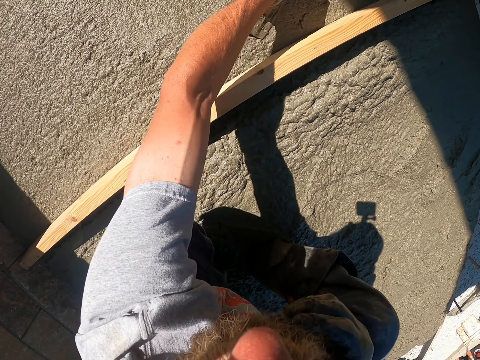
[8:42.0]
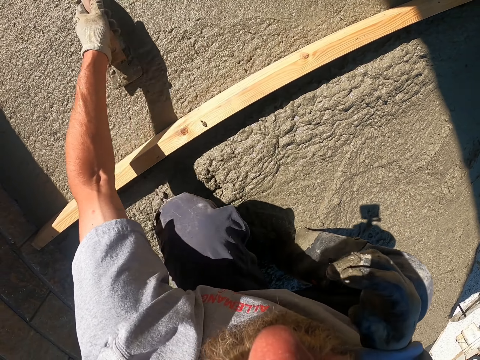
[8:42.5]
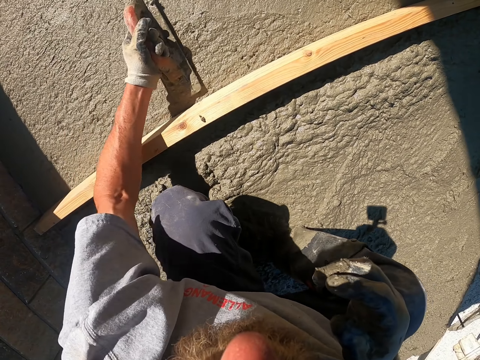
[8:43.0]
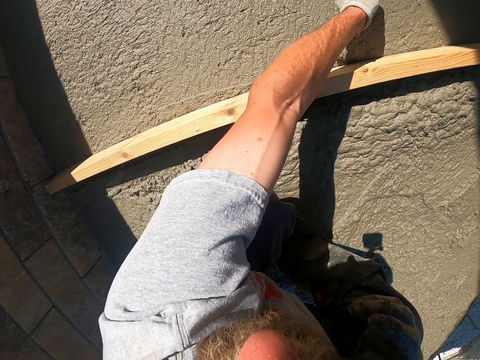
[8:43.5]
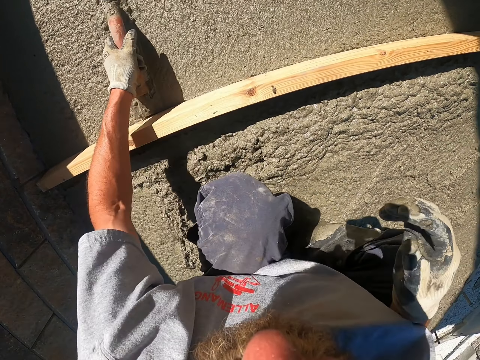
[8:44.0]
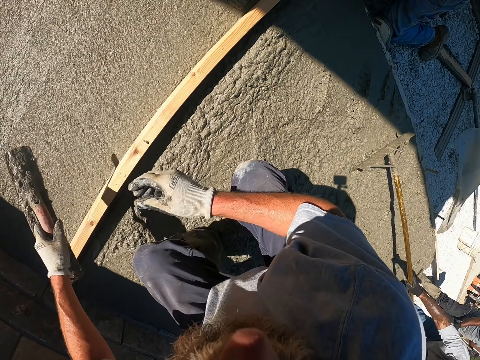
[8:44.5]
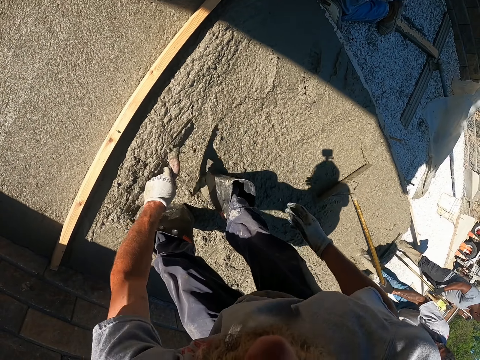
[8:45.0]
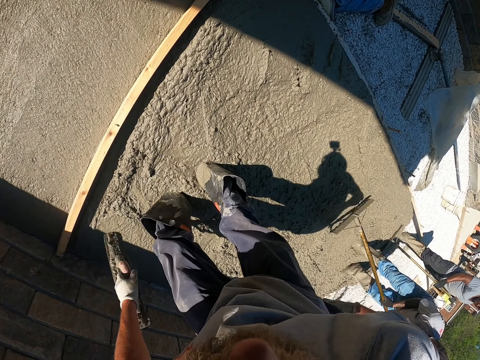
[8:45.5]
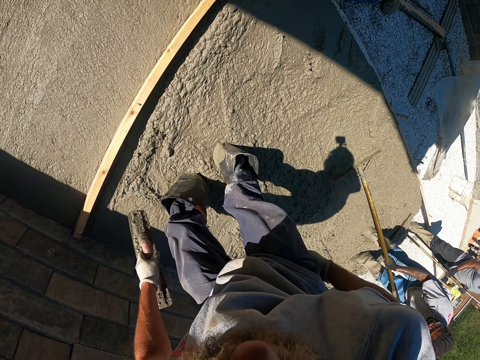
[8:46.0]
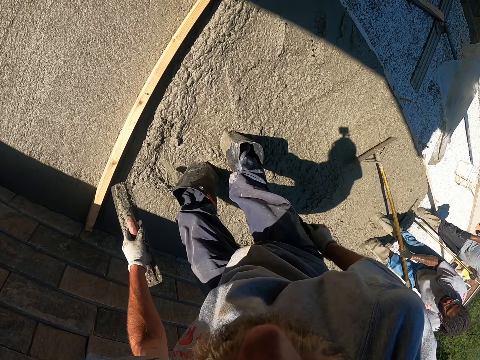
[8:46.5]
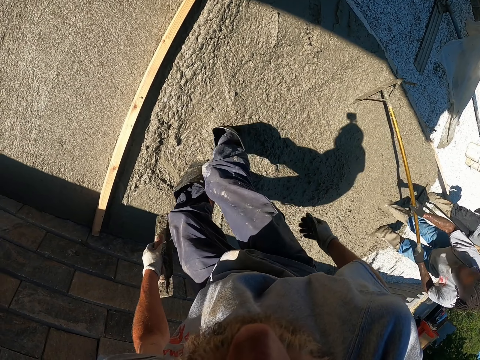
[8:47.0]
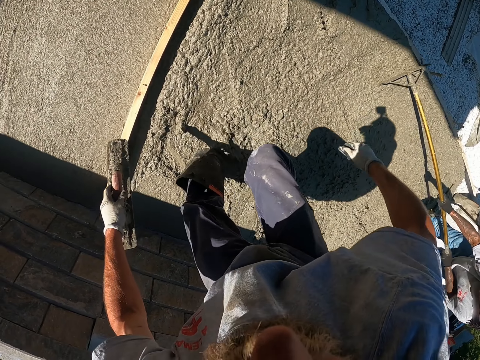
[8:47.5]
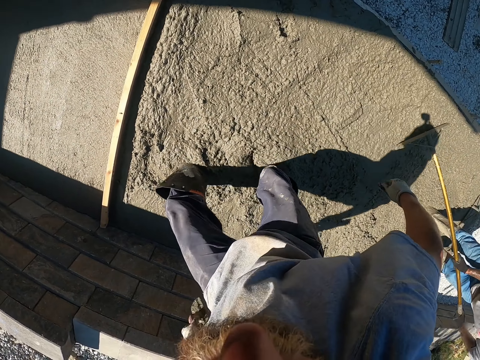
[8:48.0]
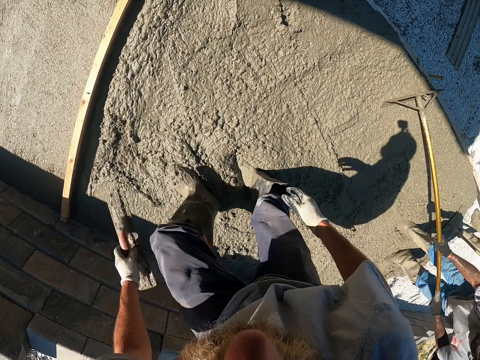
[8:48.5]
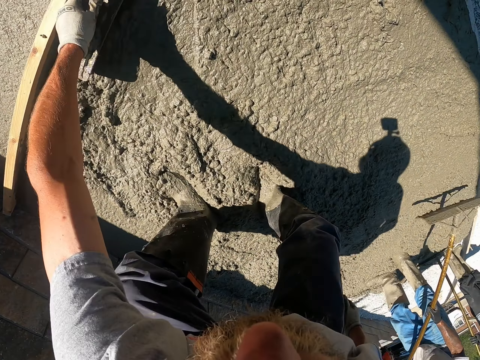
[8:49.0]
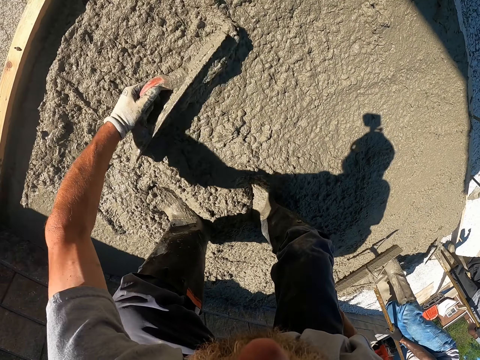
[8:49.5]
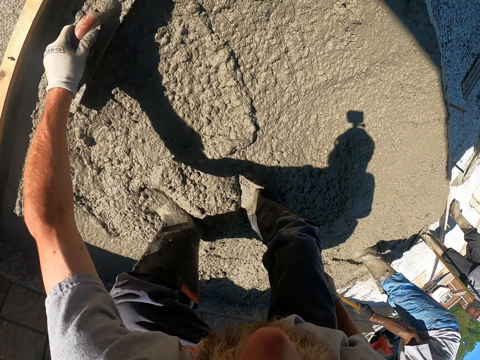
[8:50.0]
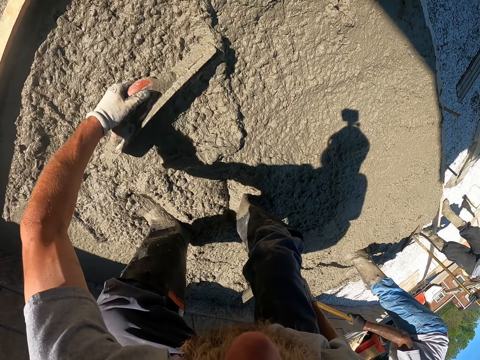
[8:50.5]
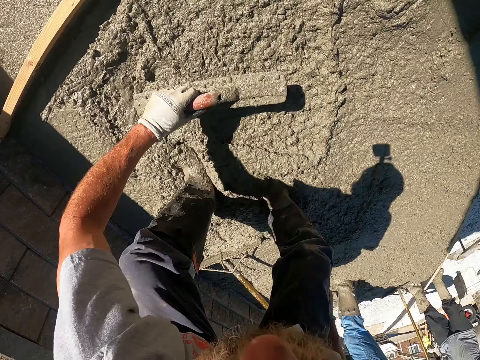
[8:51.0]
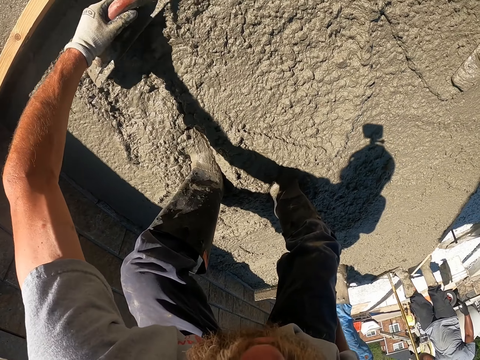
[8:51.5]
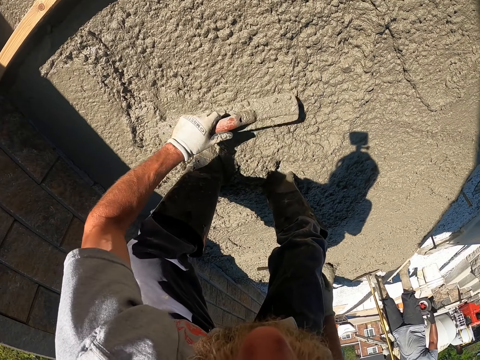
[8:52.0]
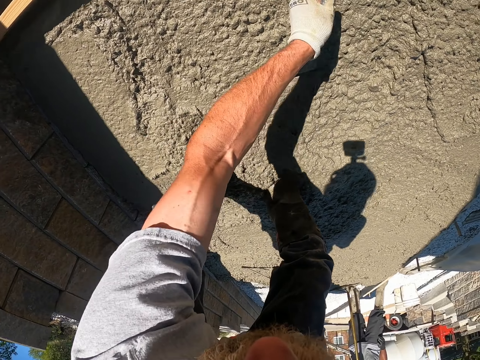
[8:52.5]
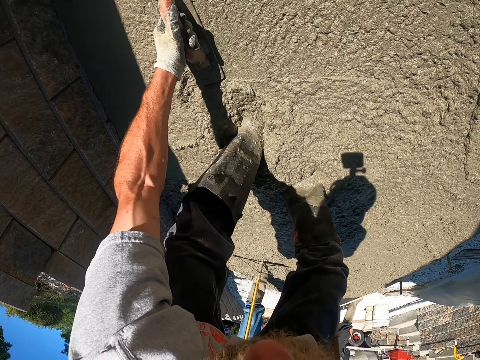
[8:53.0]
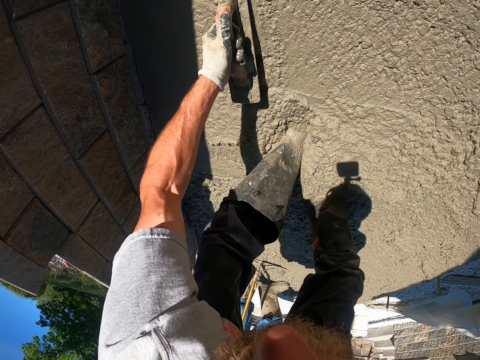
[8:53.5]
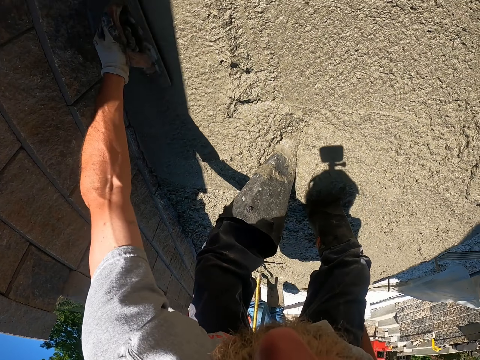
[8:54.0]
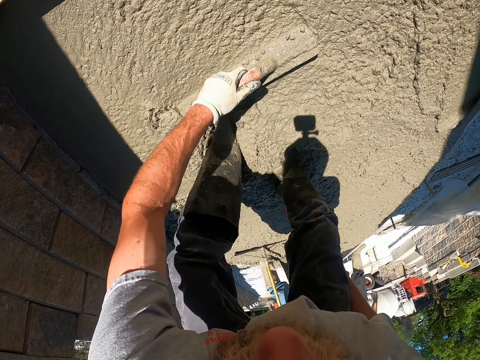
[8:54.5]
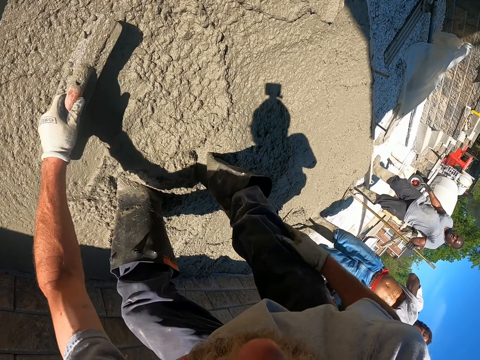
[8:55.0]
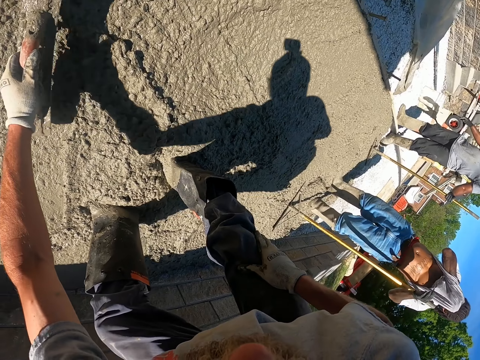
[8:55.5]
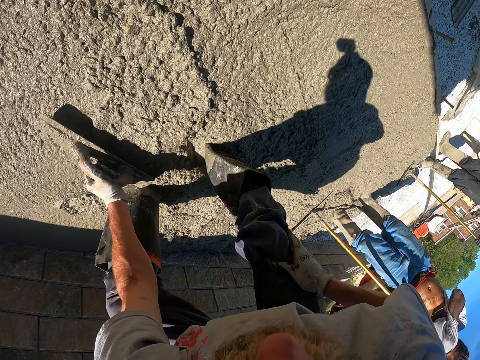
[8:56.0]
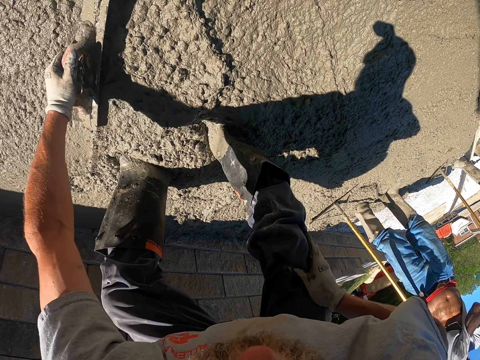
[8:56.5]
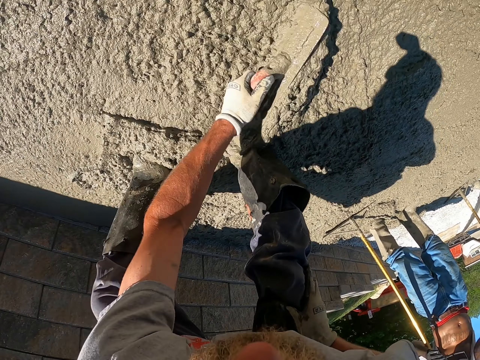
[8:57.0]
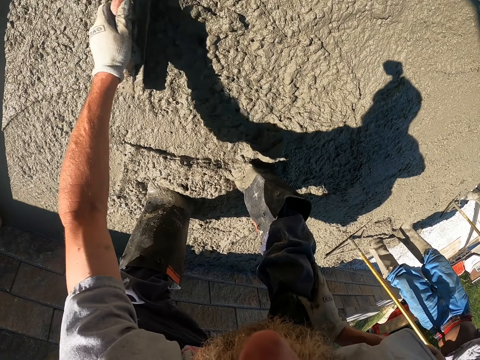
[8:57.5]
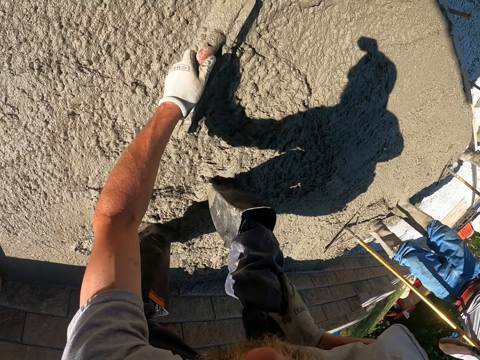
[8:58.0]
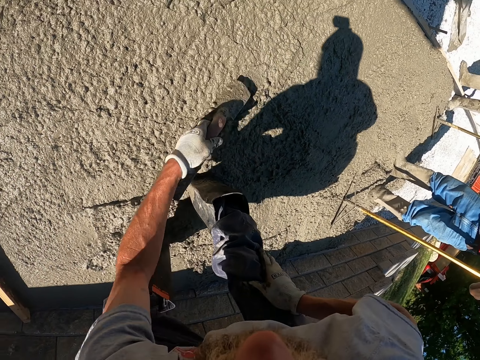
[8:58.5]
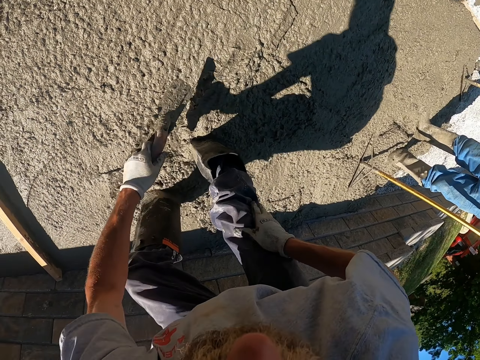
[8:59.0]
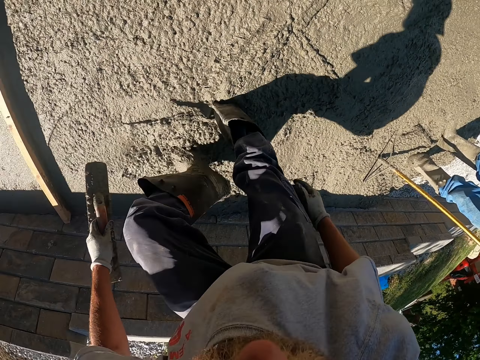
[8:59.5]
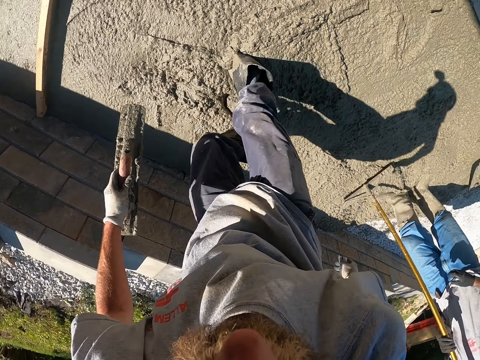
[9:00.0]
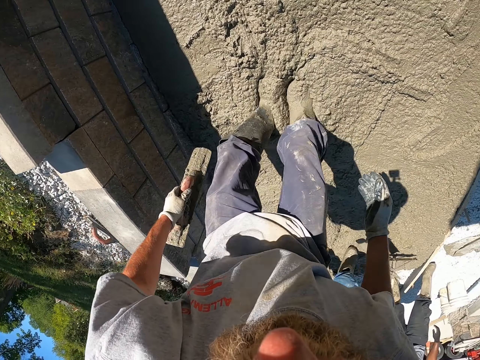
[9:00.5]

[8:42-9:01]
A person uses a rack to spread the cement. The camera wearer flattens the concrete with a screed. They use the screed to spread the cement. They use the screed to flatten the cement. They use the screed to push the cement.

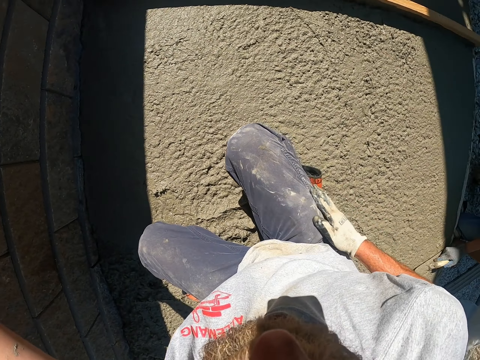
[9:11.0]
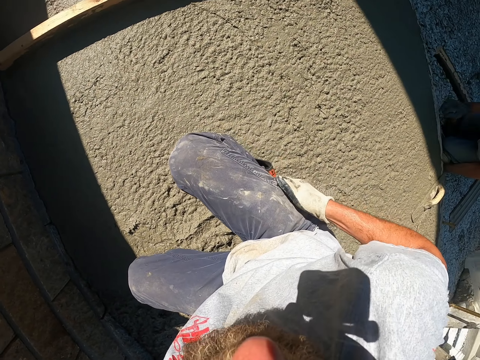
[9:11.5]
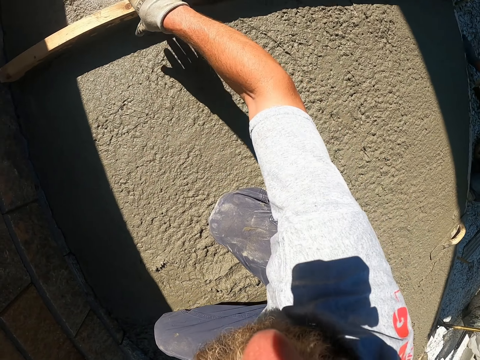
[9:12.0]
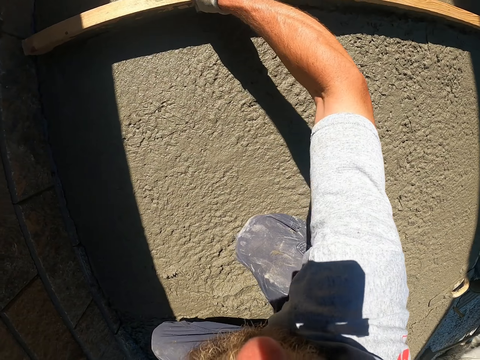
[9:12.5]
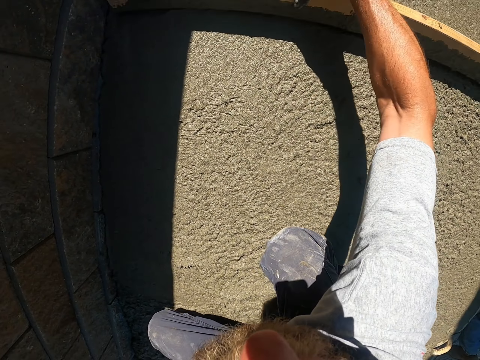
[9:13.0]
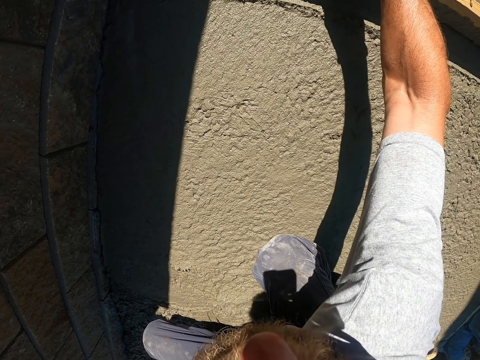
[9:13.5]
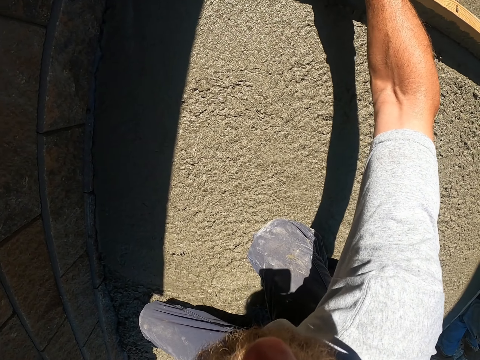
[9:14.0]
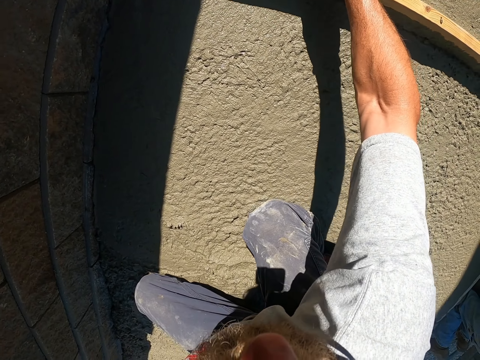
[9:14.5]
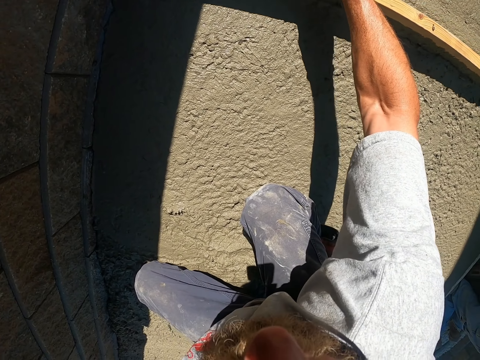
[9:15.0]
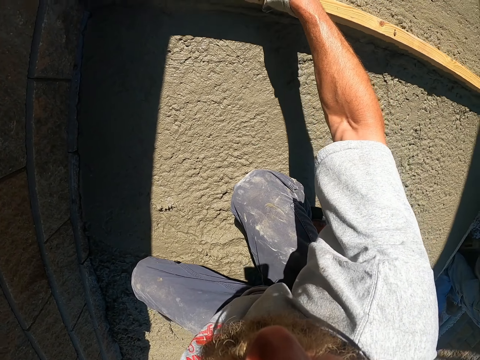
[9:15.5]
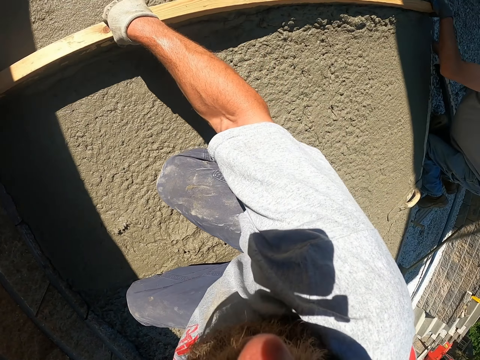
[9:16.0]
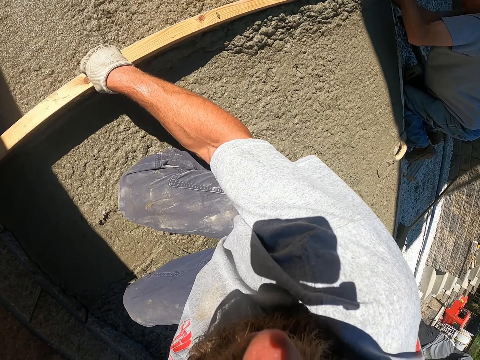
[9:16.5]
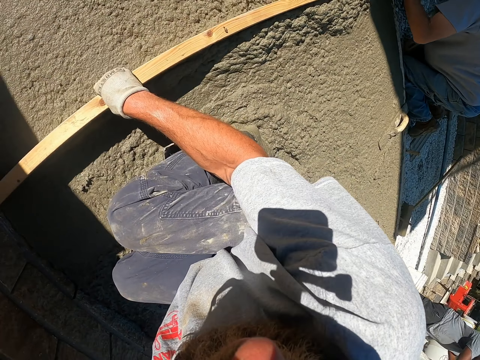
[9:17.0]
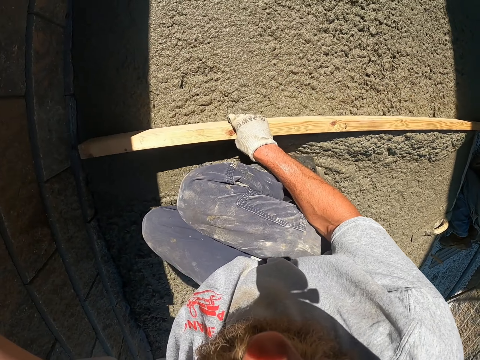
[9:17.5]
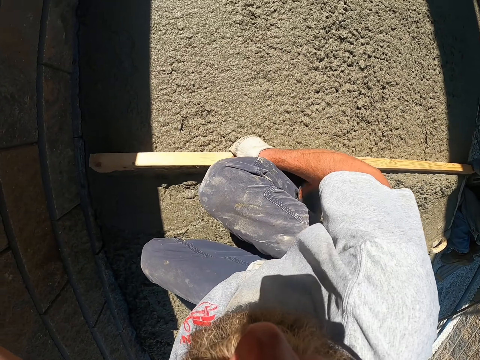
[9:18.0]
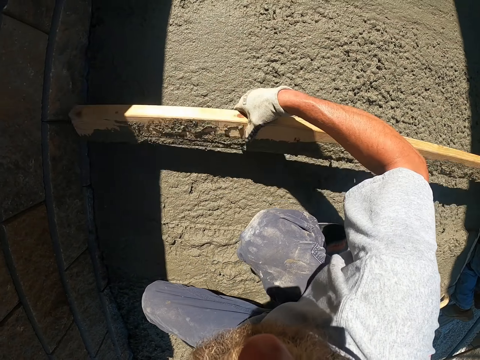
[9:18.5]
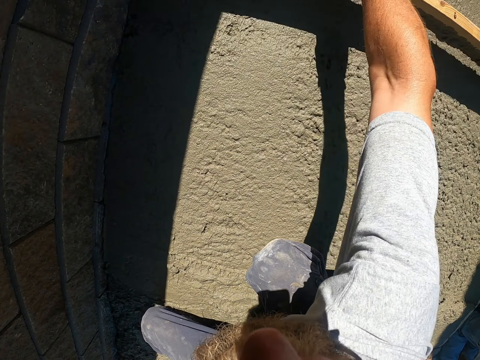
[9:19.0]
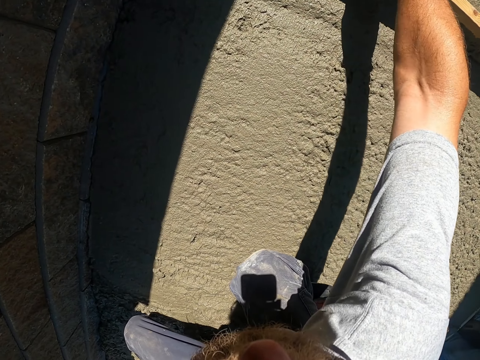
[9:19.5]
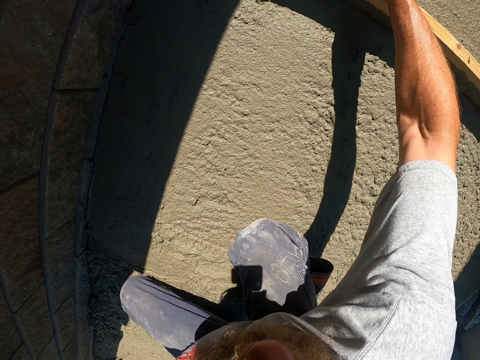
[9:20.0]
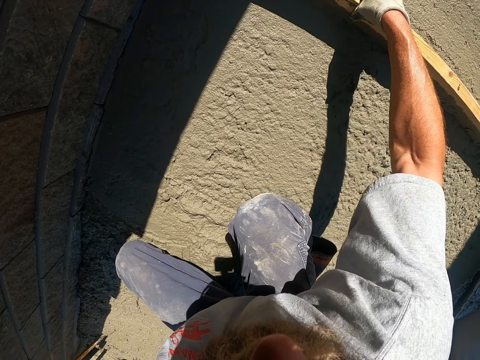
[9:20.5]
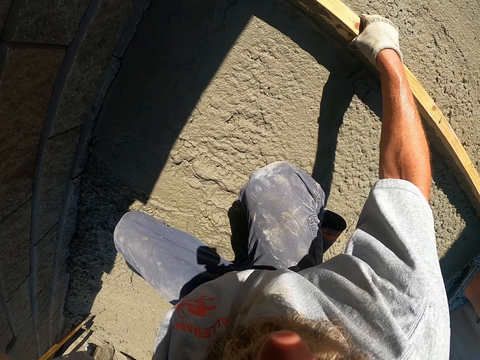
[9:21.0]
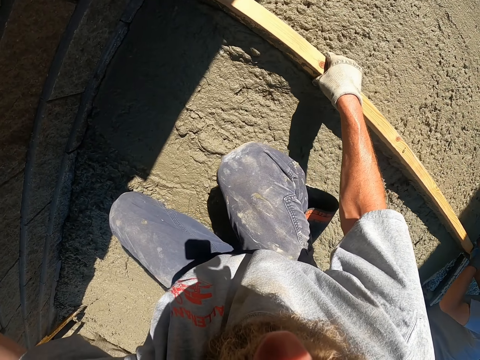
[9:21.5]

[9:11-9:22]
The camera wearer flattens the concrete with a timber.
